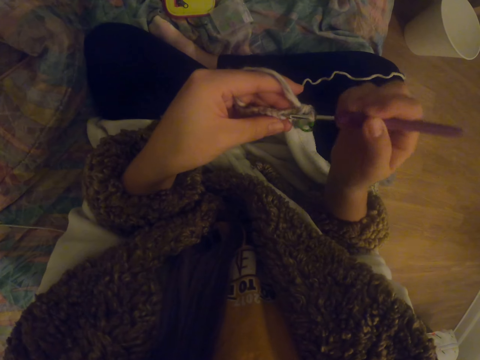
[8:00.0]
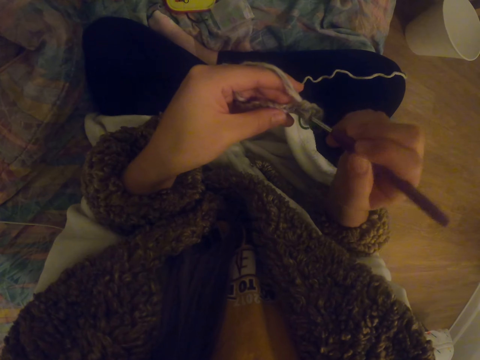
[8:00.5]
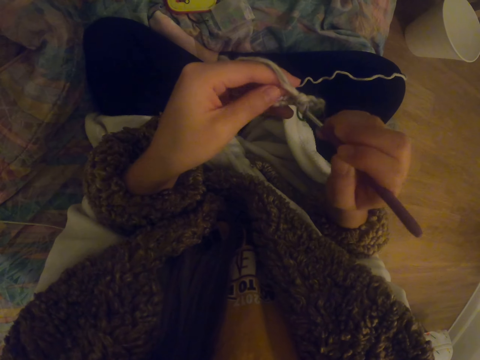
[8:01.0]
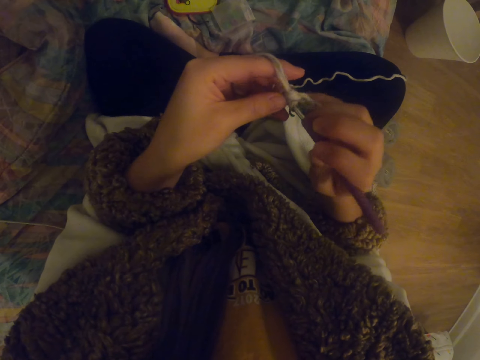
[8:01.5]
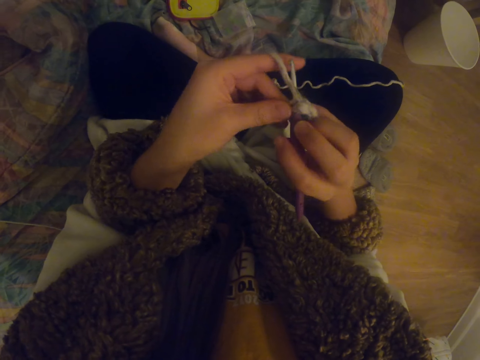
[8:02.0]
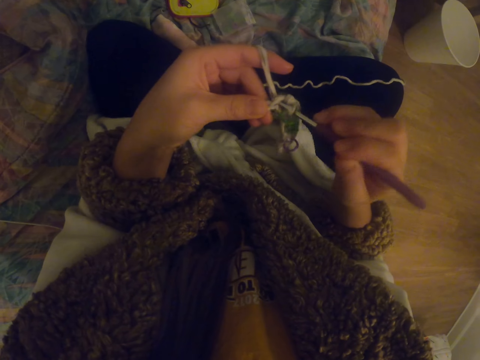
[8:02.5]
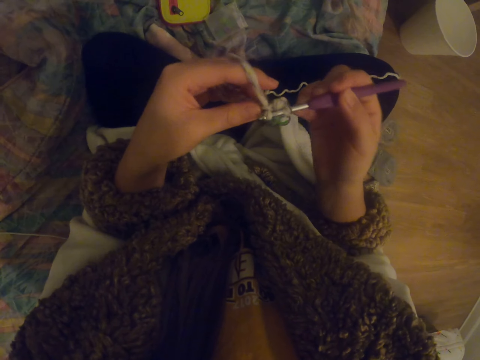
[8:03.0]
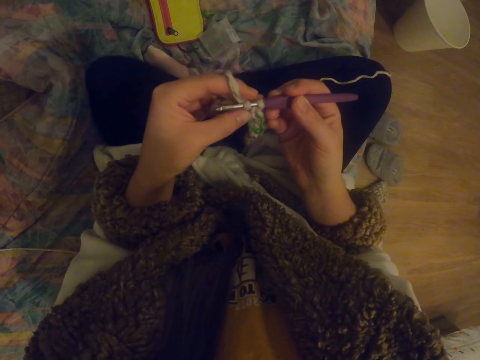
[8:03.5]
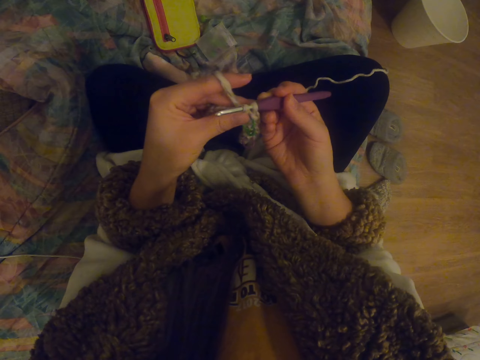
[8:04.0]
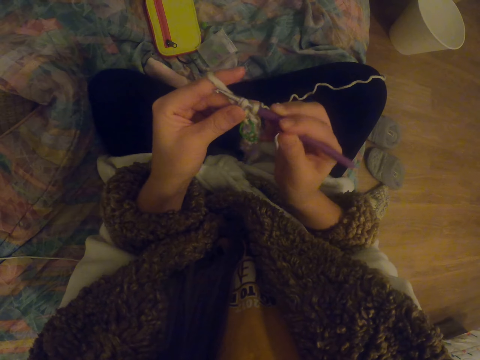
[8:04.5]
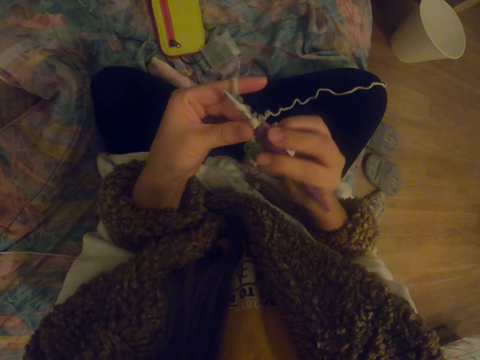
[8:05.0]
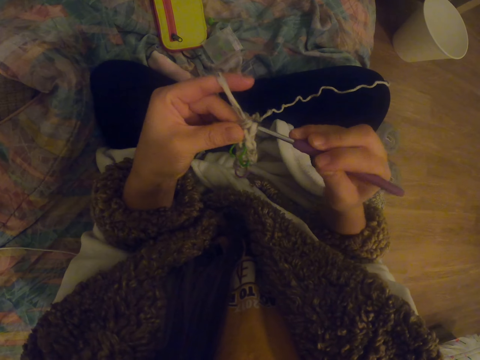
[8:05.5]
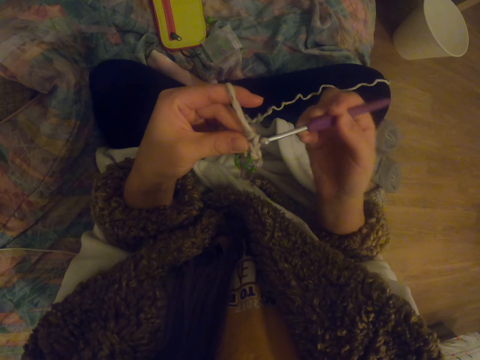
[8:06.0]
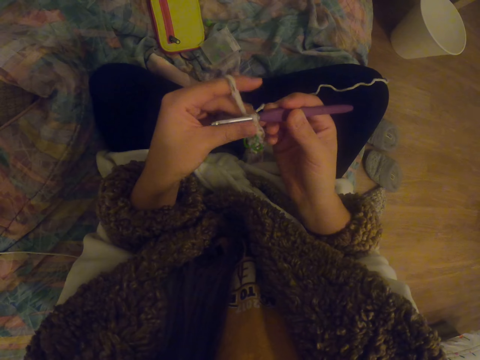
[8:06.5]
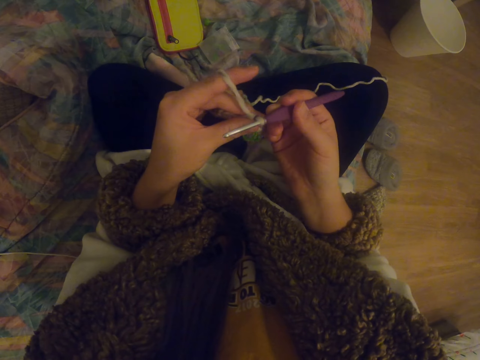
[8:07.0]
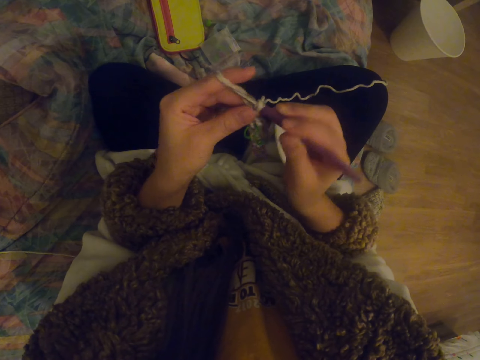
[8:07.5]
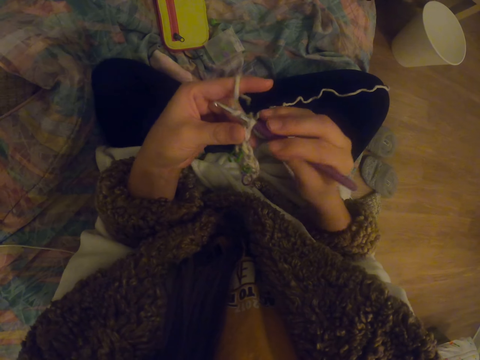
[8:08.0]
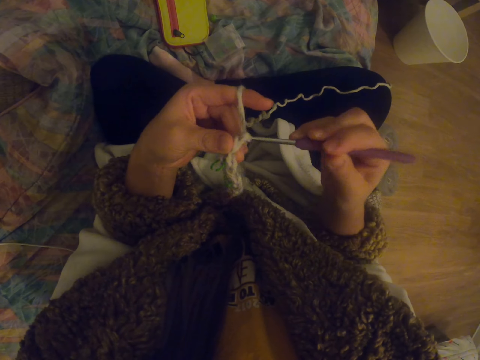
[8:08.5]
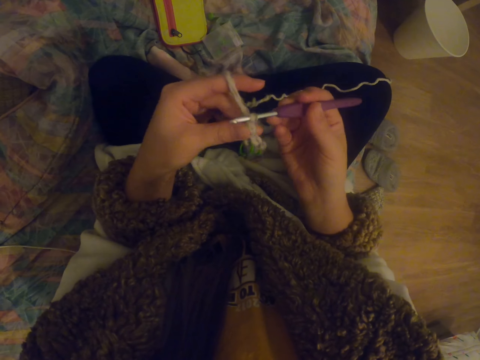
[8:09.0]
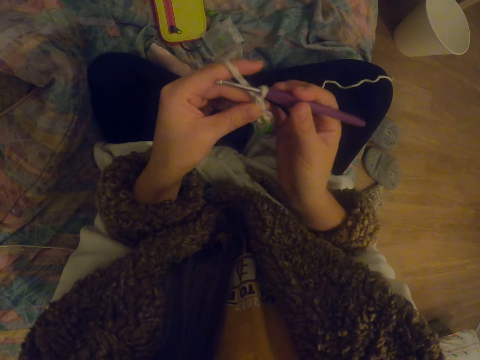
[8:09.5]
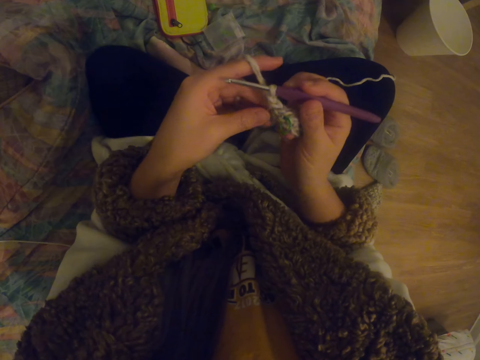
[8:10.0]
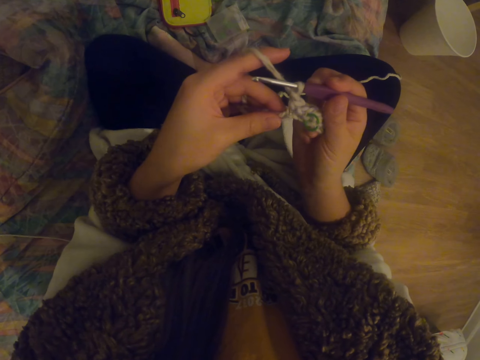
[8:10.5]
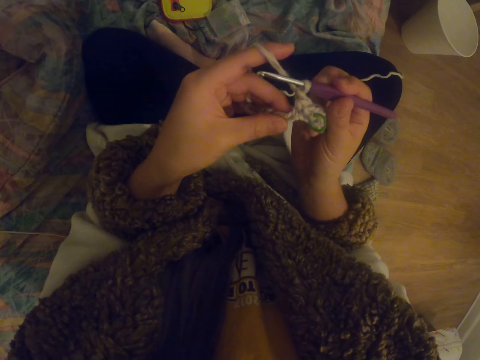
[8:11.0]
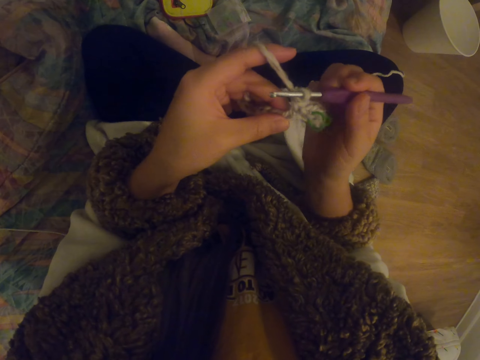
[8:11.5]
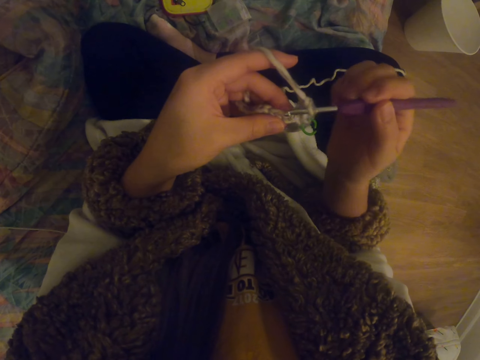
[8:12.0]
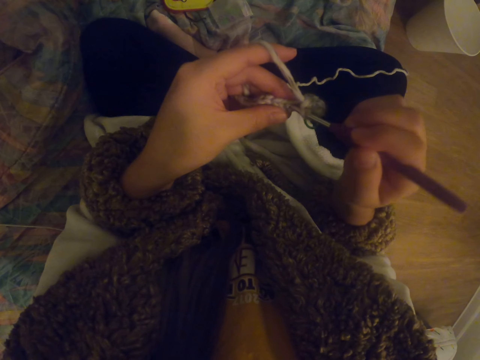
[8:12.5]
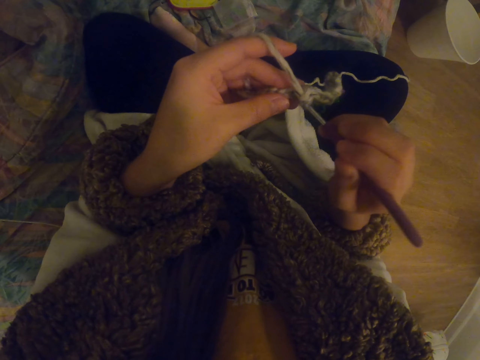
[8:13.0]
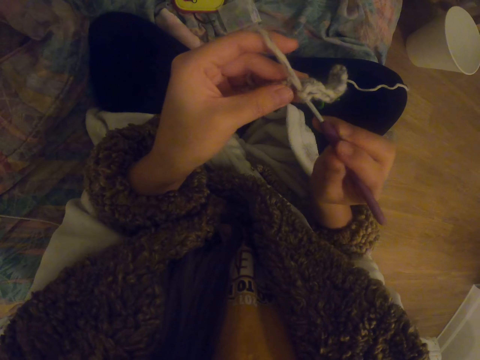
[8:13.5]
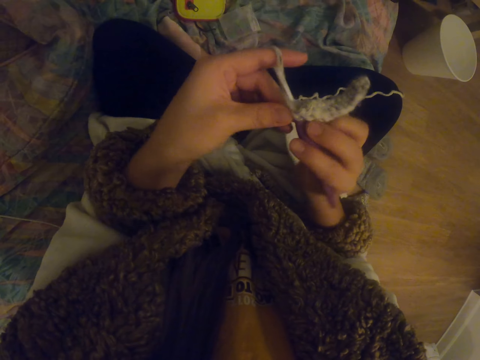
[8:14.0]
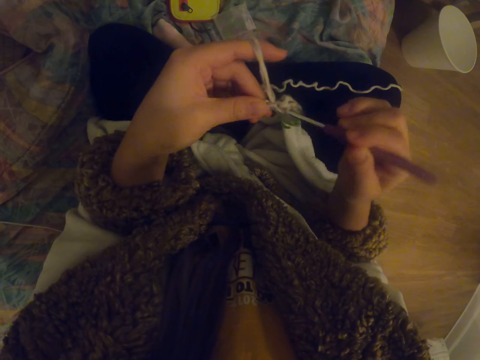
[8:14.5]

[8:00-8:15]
The camera wearer knits the garment.

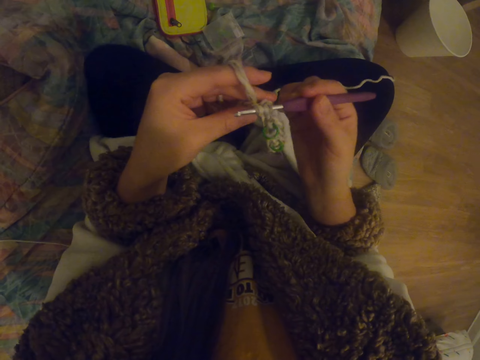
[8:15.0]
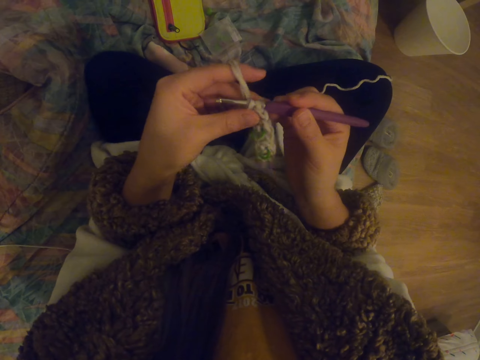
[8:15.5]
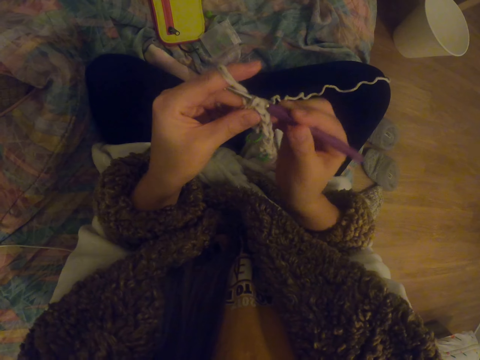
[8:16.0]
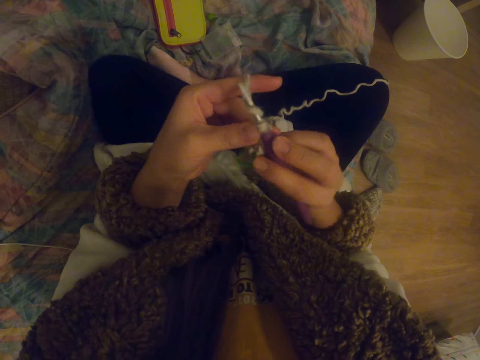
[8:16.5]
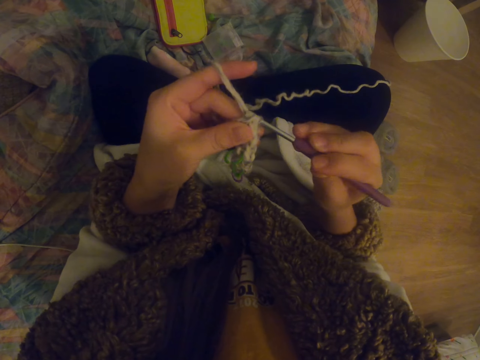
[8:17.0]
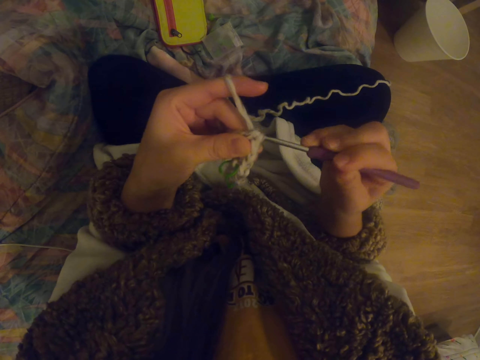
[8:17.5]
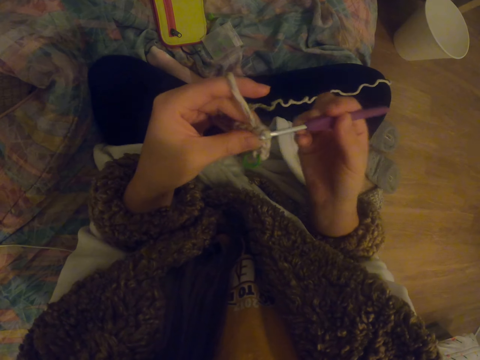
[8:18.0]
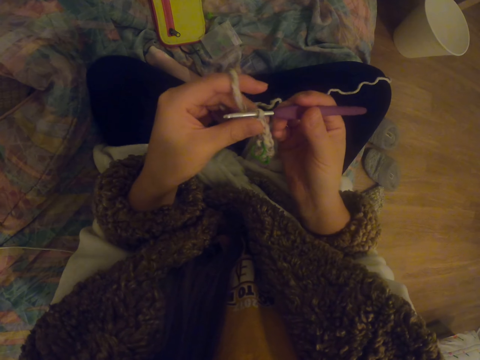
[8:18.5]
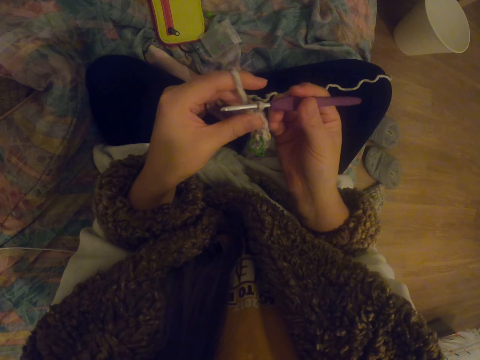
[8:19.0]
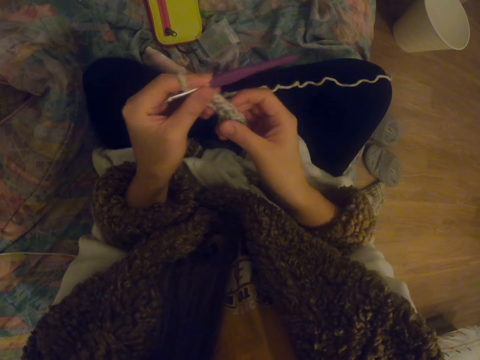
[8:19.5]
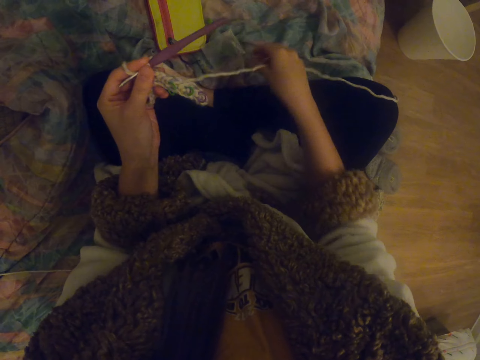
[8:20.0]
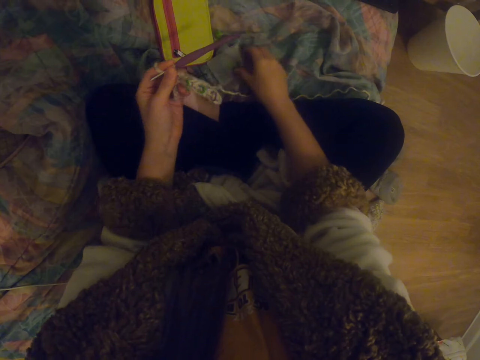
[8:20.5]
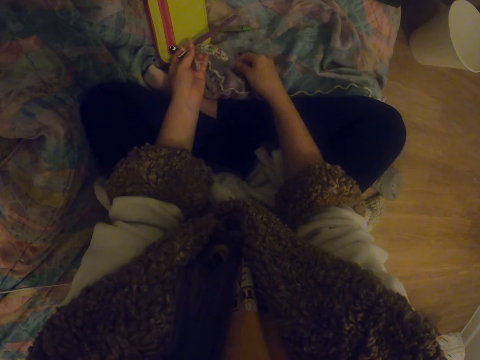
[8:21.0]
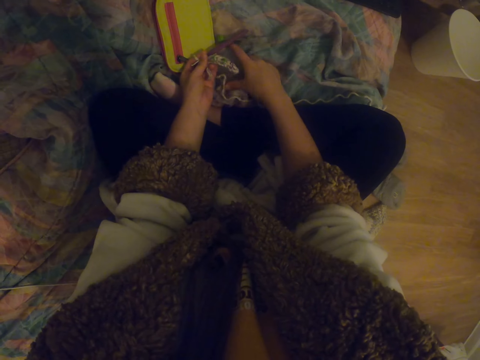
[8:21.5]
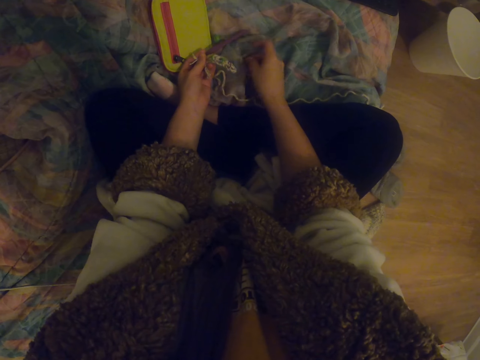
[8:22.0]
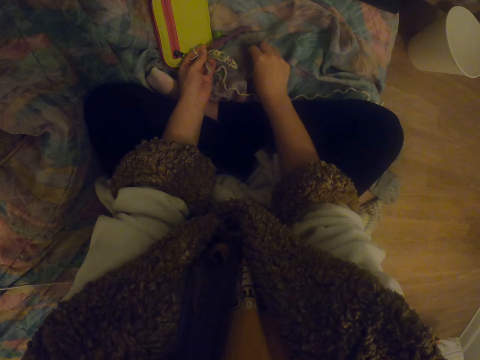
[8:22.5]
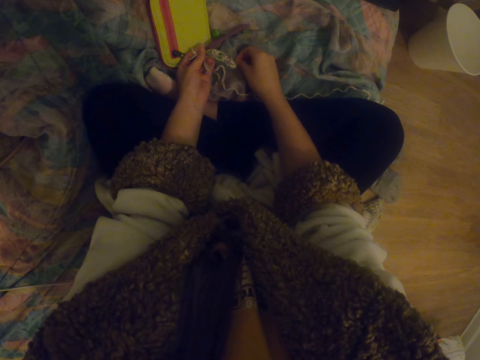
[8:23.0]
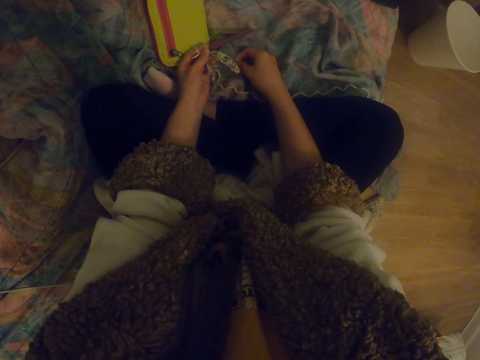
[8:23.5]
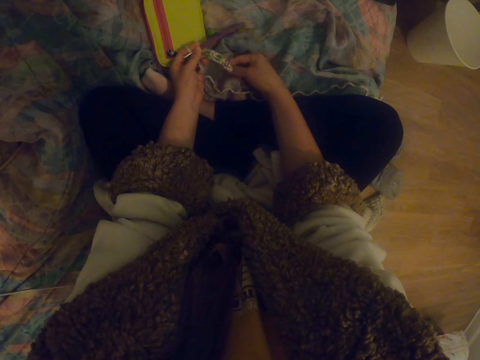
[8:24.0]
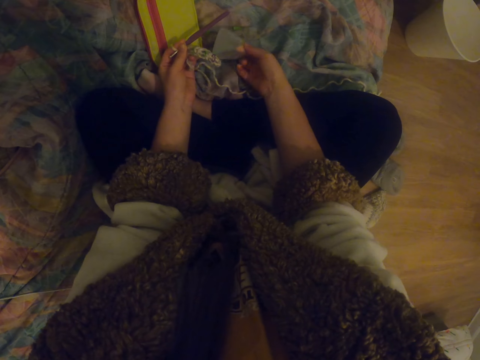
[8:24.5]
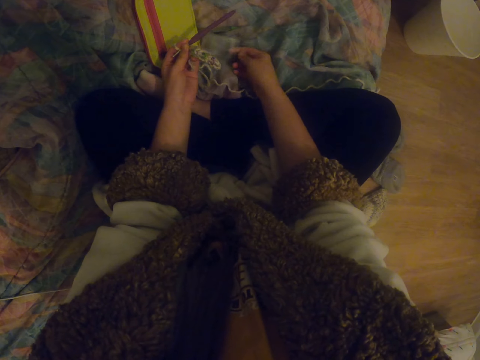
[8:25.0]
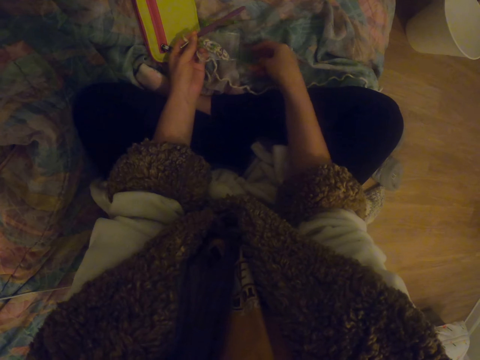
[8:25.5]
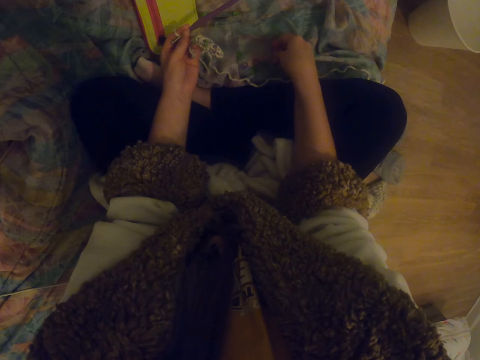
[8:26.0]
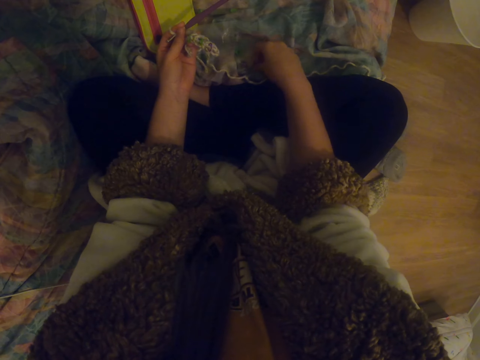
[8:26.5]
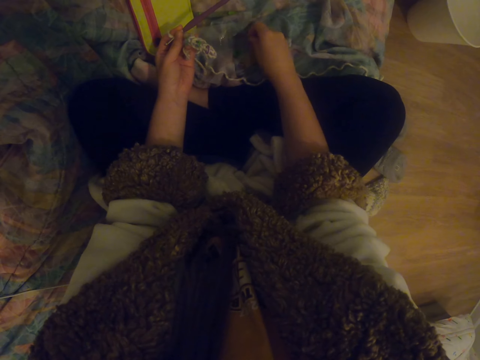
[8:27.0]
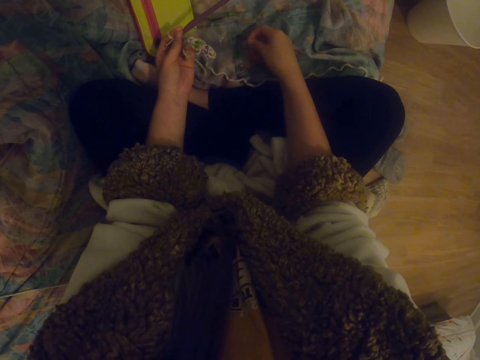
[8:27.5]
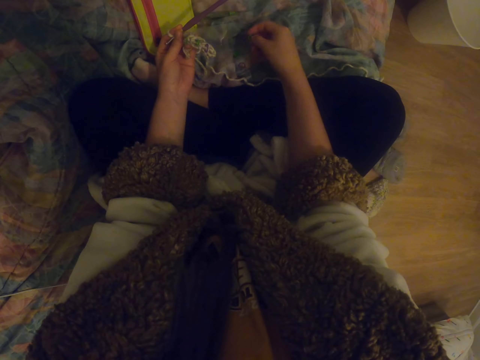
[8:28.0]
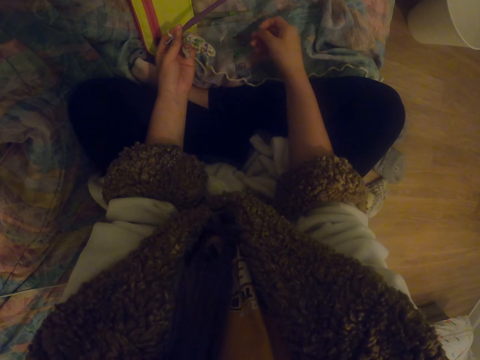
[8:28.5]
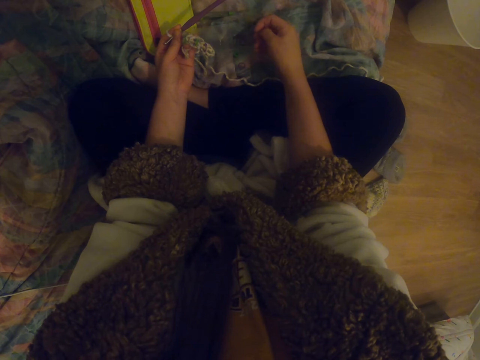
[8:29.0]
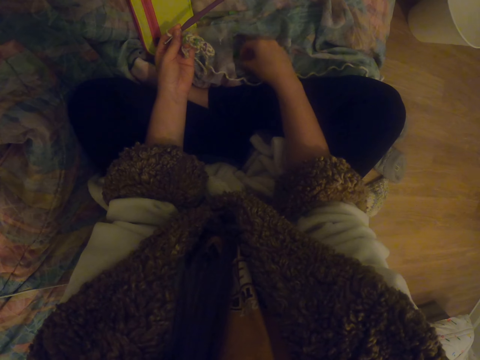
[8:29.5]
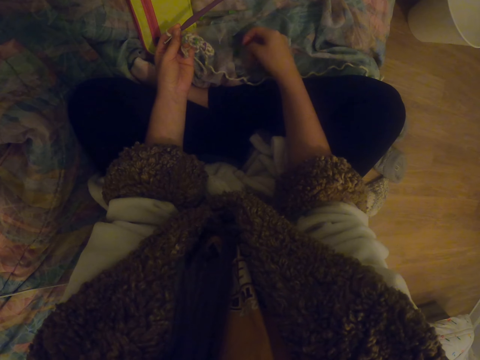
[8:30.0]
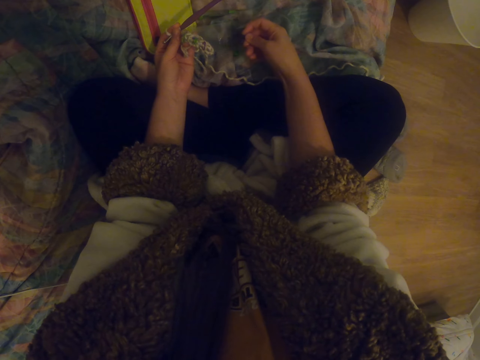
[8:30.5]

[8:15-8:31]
The camera wearer stretches the thread. They choose something. They touch the polythene bag. They take something from the polythene bag.
